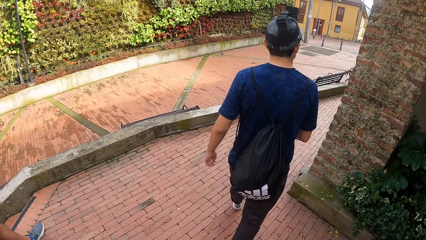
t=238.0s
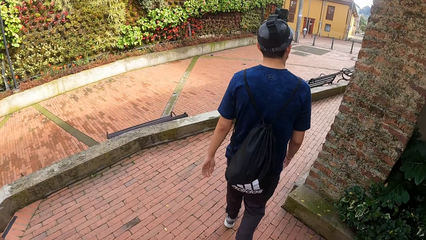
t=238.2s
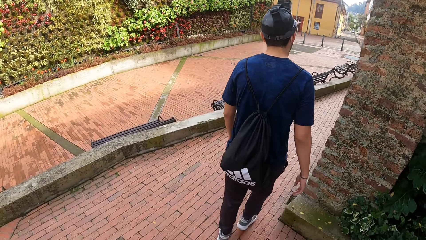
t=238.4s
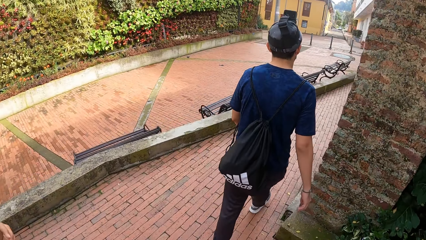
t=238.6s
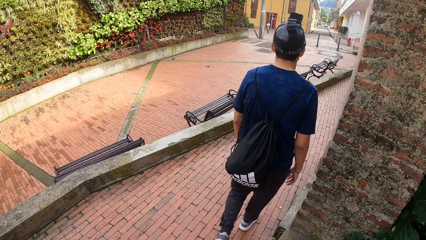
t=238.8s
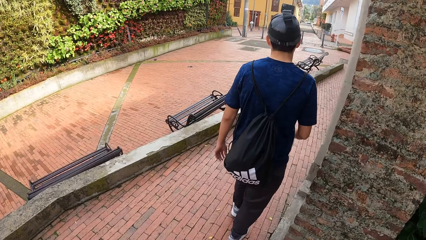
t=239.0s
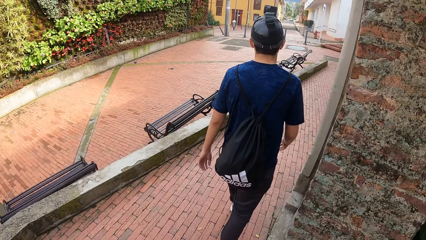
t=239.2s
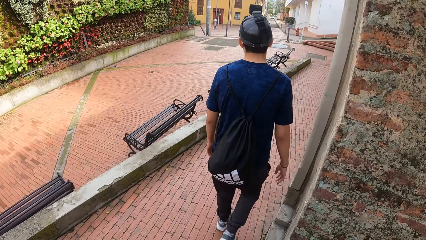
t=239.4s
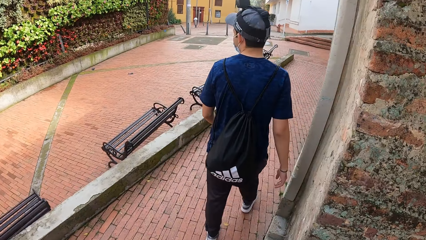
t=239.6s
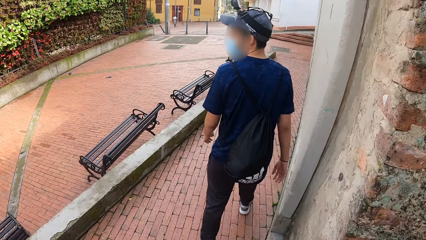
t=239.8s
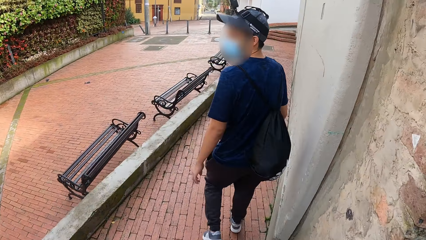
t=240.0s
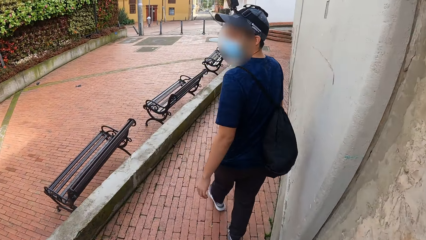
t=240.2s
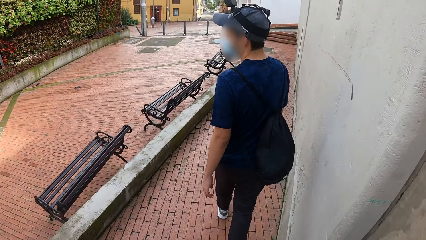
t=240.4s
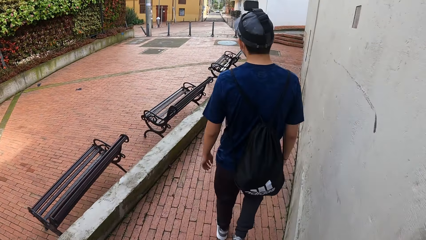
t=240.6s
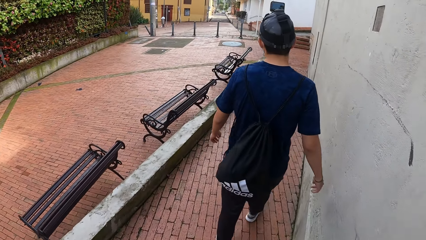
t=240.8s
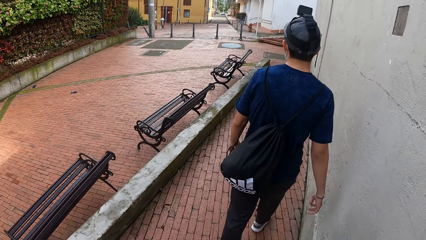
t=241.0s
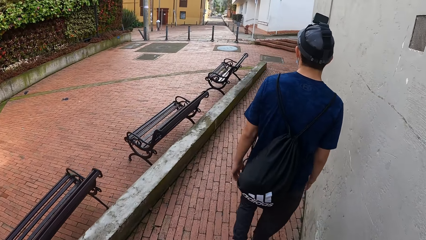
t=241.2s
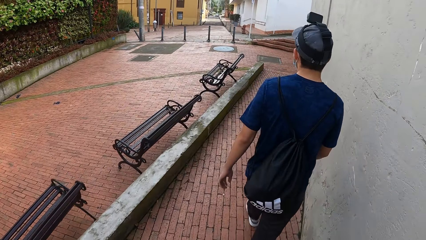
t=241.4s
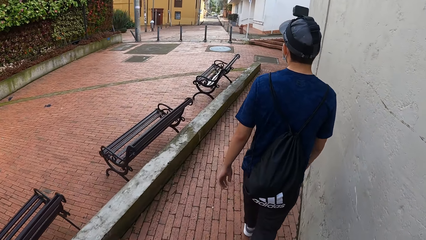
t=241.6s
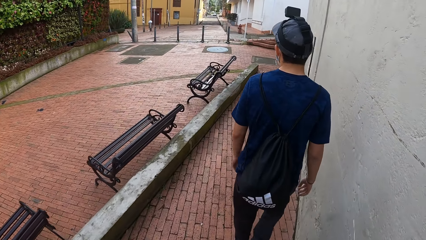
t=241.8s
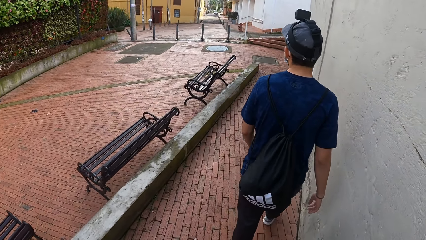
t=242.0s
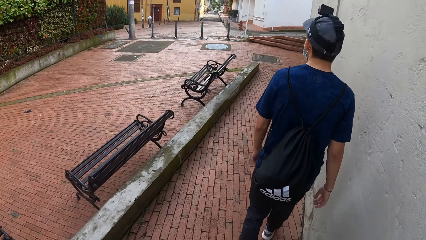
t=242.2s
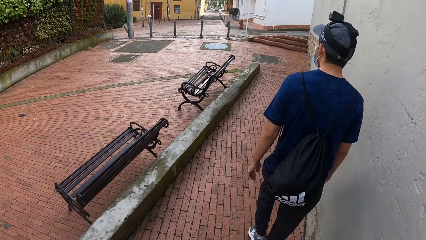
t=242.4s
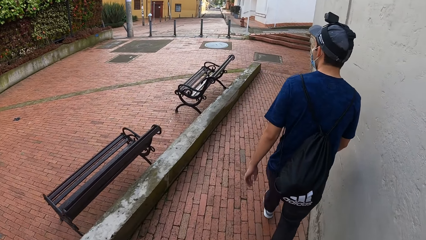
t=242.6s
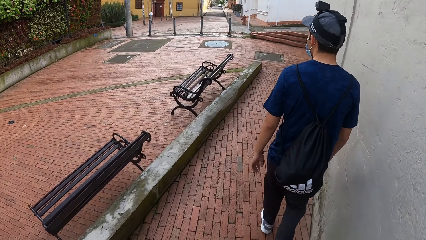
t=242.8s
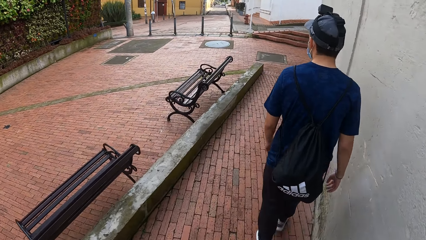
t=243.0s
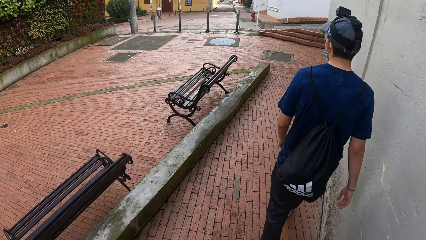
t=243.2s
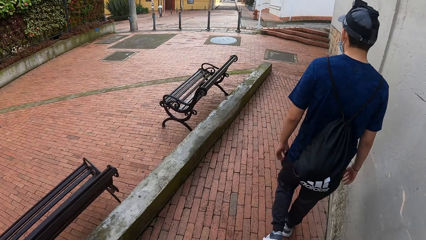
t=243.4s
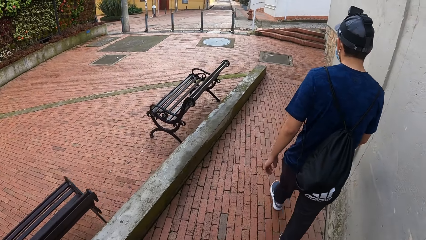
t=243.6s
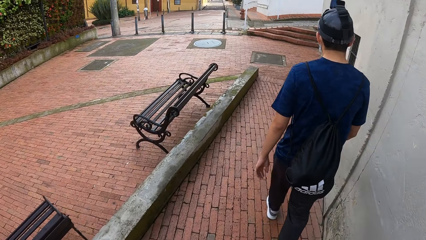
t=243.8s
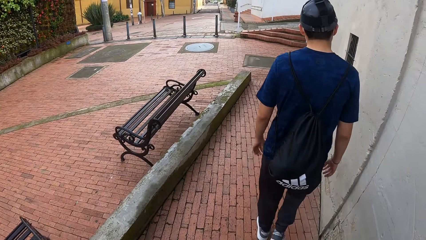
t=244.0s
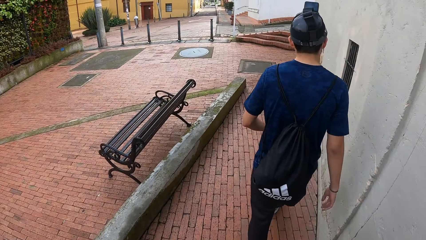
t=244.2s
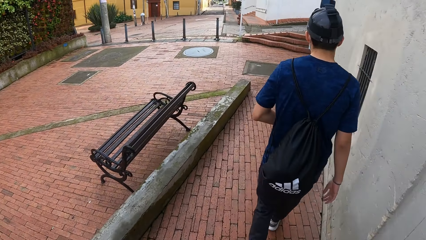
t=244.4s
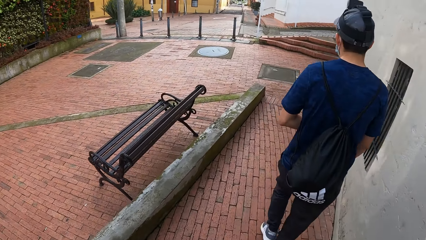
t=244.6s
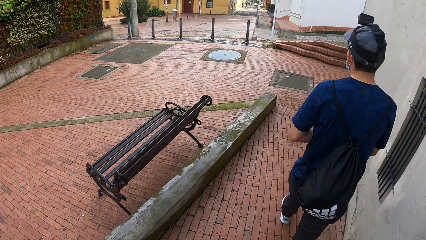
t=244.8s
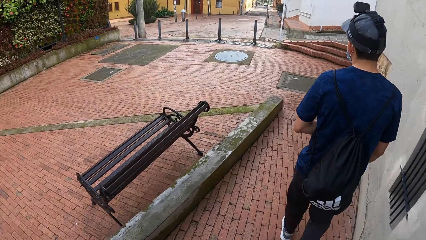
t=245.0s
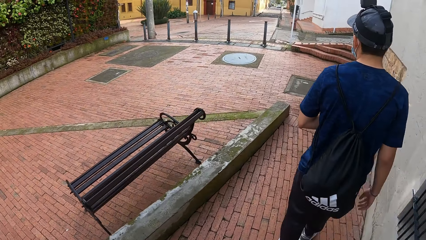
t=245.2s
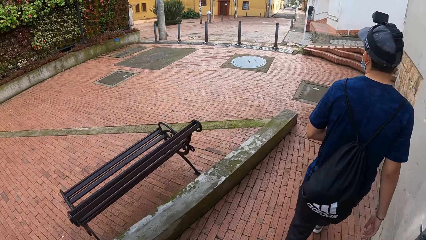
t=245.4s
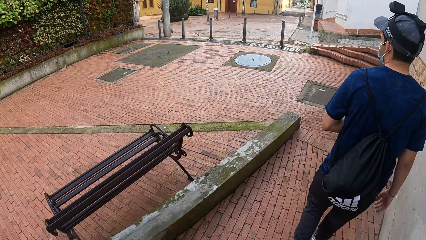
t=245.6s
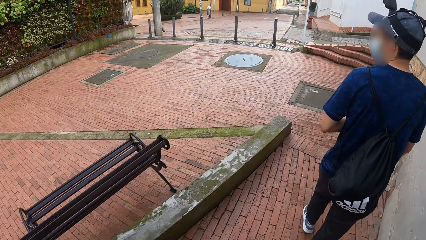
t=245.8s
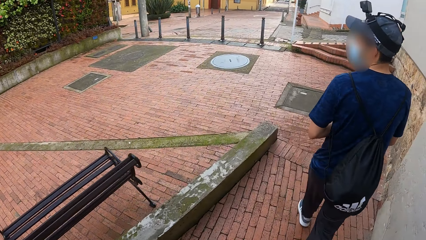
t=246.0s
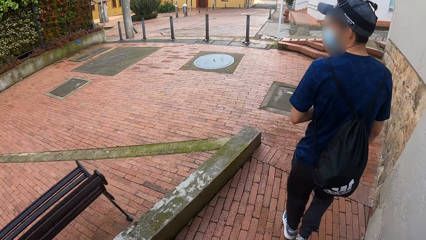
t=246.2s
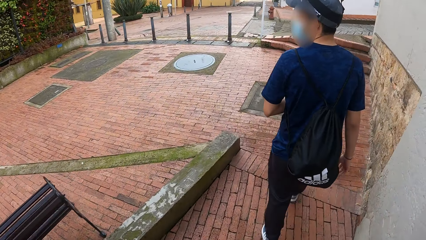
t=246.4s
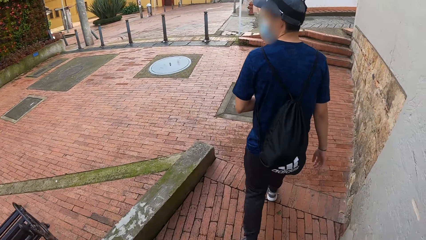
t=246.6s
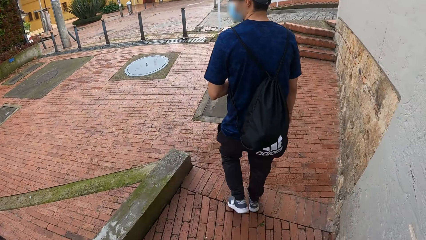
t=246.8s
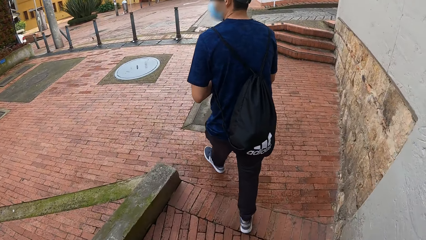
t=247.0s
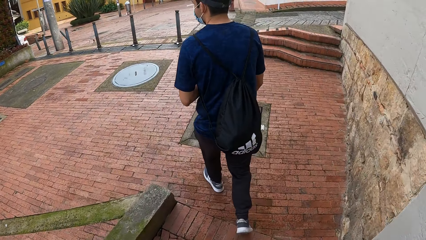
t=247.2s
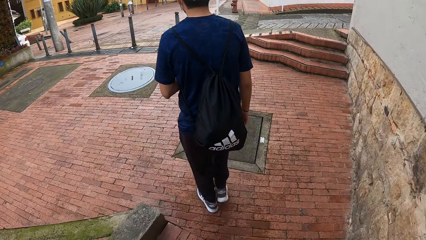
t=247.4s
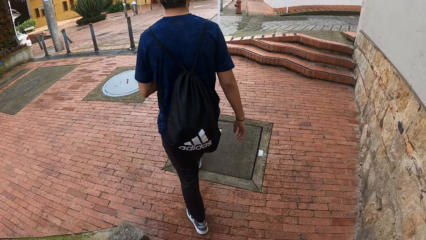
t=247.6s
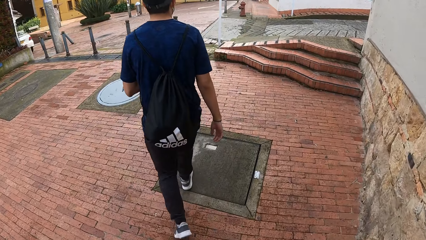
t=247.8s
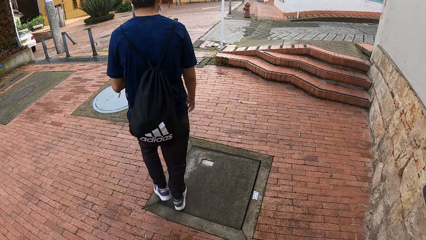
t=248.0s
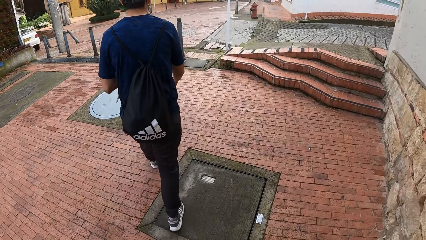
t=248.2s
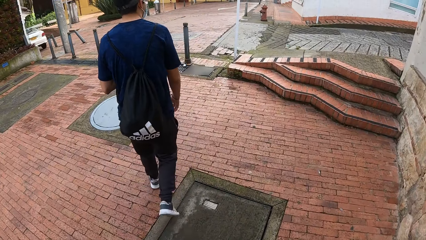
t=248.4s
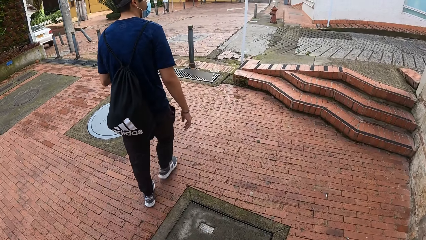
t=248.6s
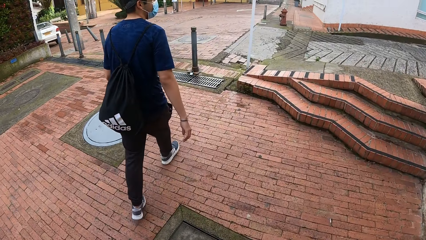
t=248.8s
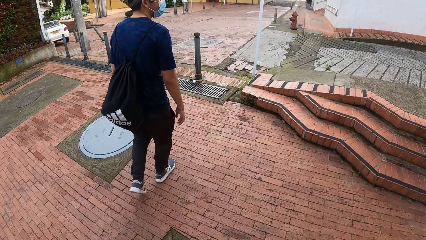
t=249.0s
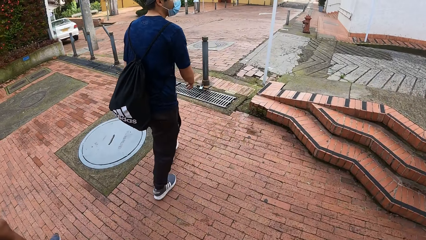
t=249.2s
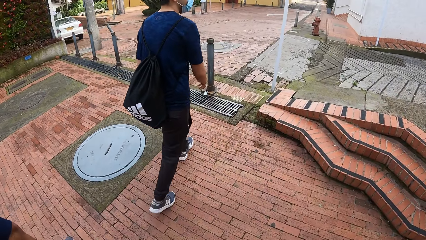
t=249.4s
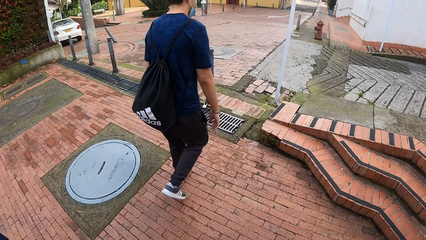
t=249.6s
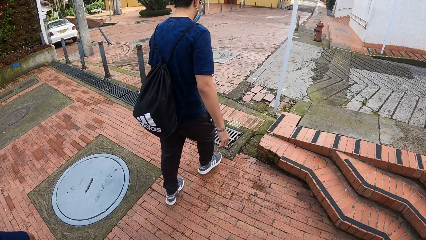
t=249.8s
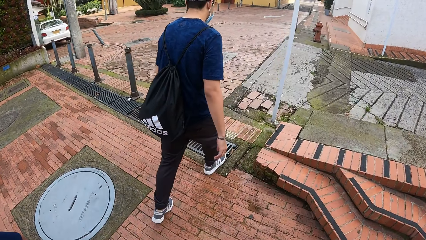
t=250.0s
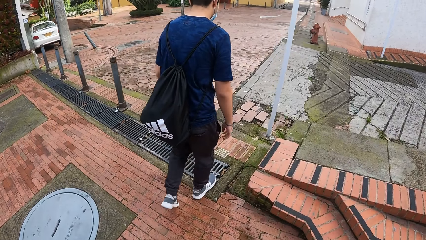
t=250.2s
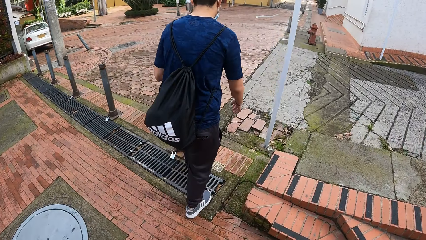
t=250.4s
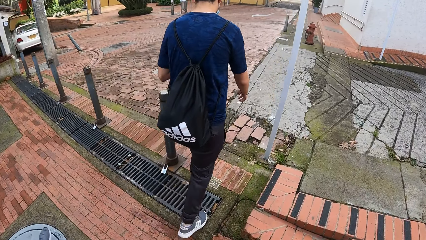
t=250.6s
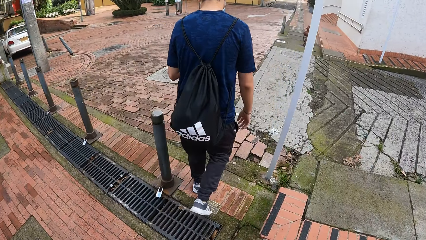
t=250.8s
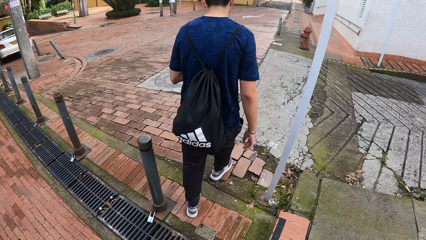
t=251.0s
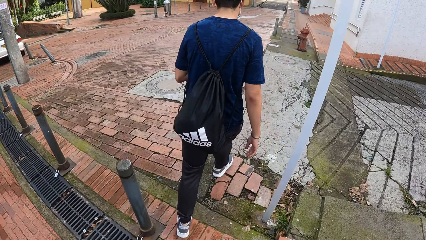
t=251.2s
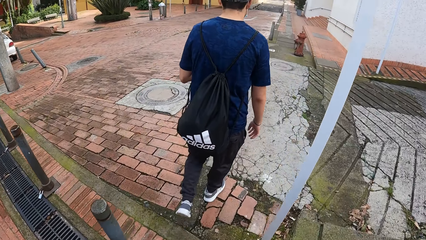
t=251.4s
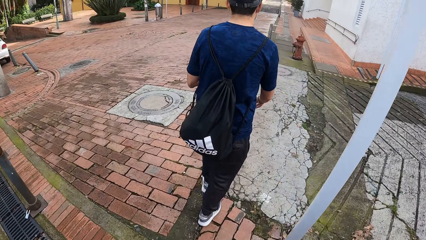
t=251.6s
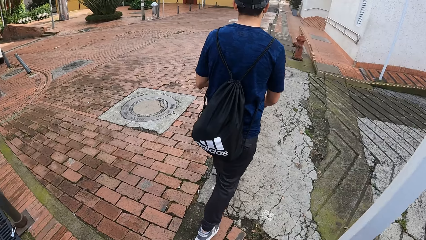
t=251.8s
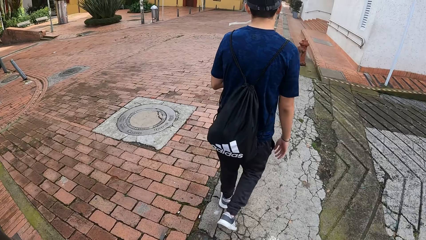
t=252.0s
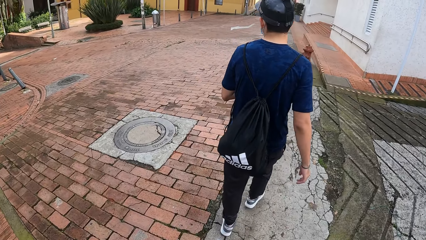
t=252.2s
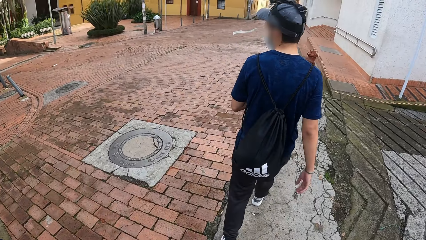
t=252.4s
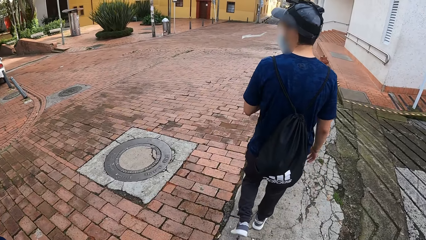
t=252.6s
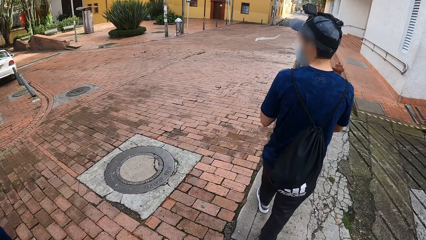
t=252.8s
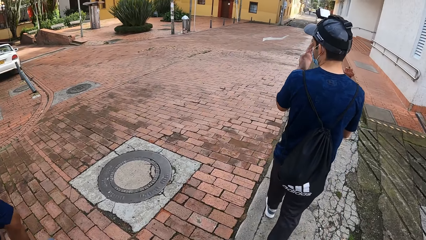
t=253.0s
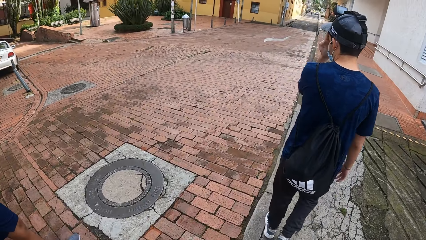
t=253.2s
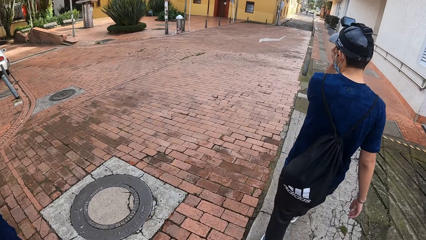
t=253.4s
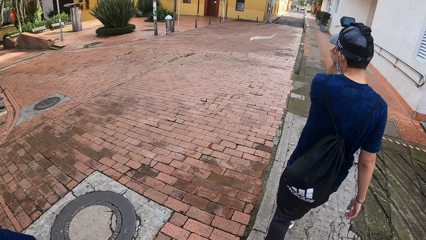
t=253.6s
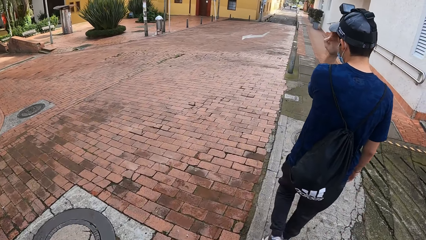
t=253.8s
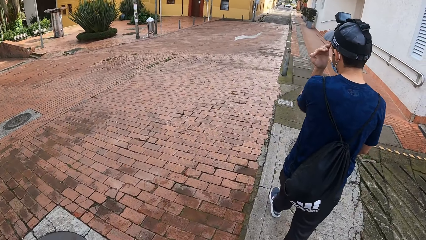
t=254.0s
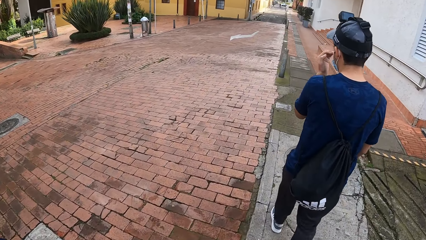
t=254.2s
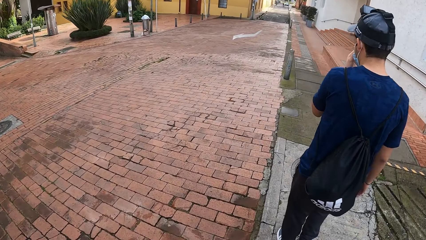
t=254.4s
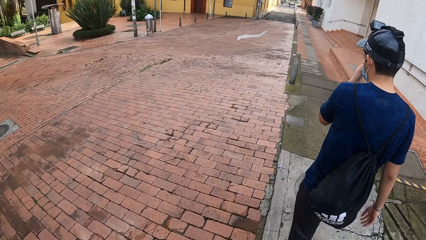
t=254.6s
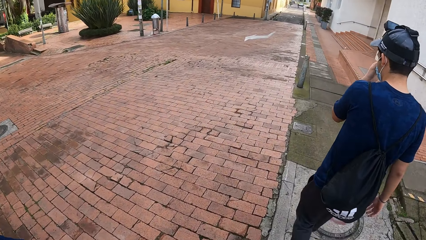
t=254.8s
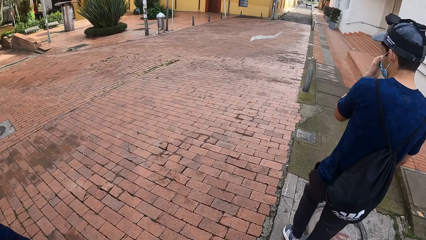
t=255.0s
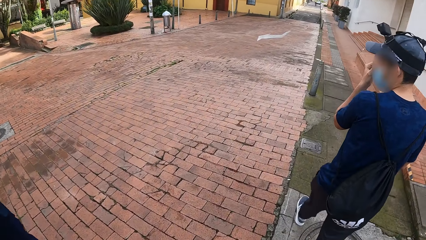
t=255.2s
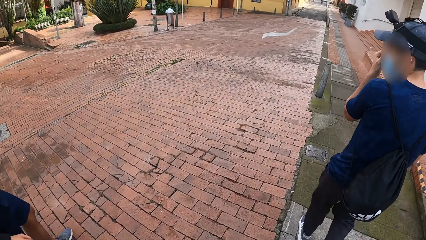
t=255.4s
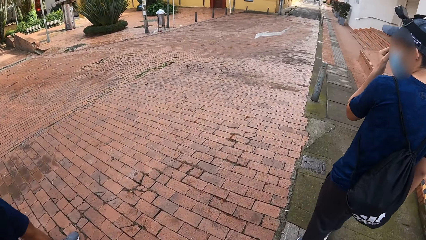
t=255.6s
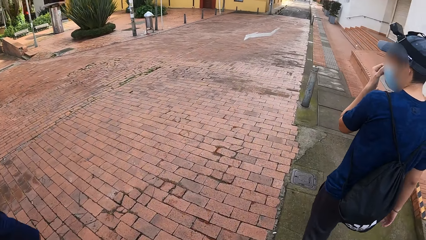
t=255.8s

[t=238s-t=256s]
The man looks behind. The man touches a face mask on his face with his left hand. He looks behind.
